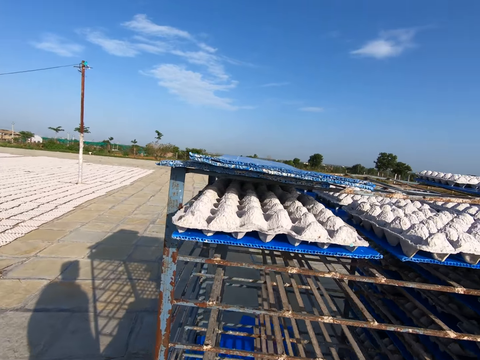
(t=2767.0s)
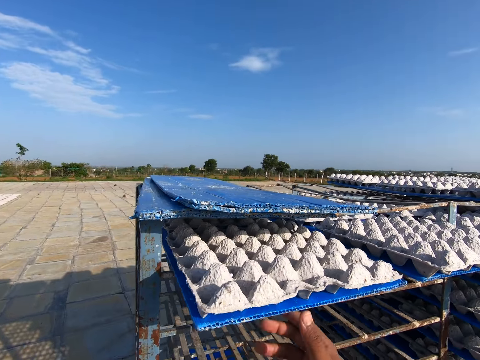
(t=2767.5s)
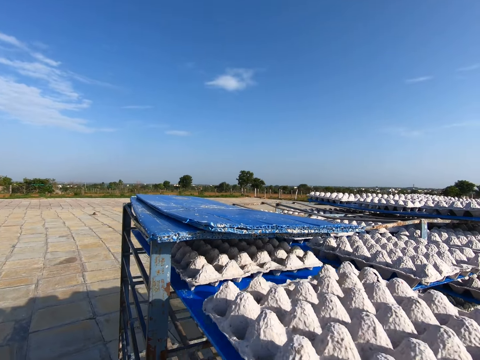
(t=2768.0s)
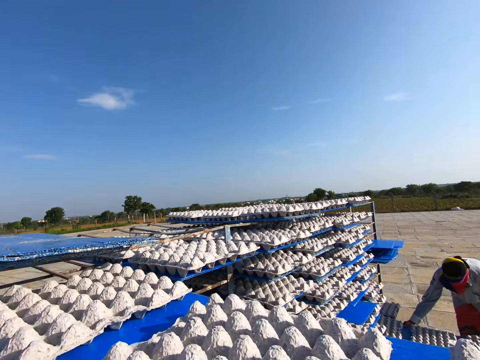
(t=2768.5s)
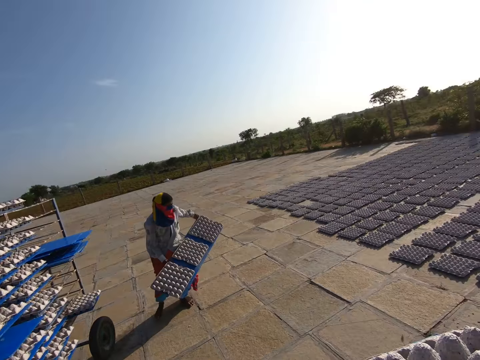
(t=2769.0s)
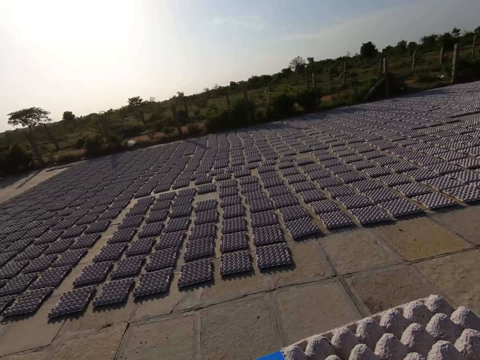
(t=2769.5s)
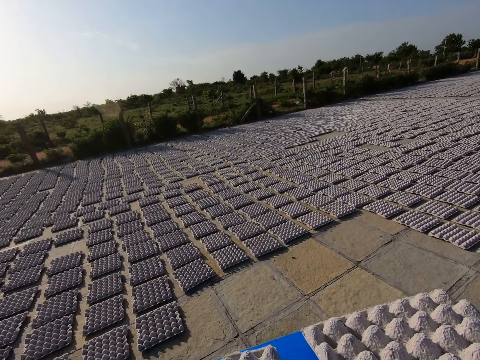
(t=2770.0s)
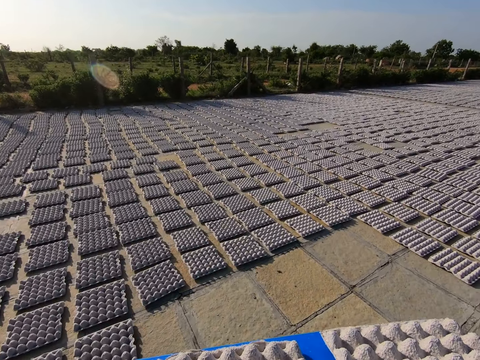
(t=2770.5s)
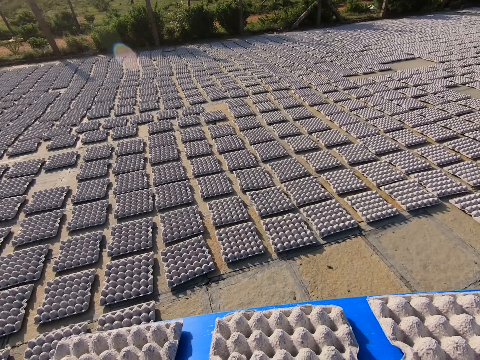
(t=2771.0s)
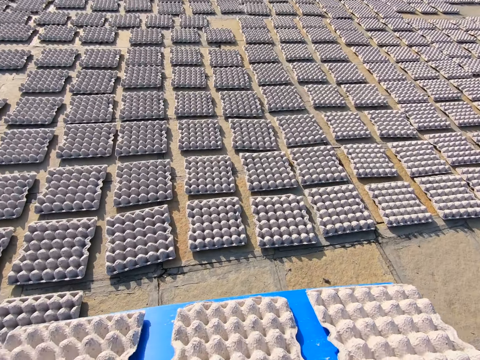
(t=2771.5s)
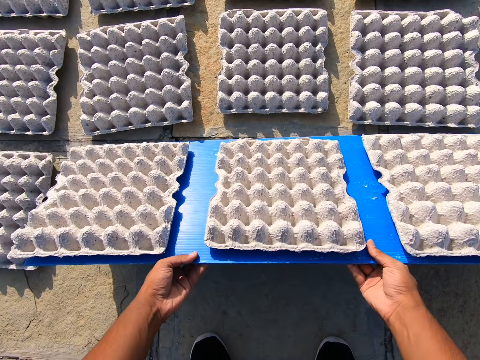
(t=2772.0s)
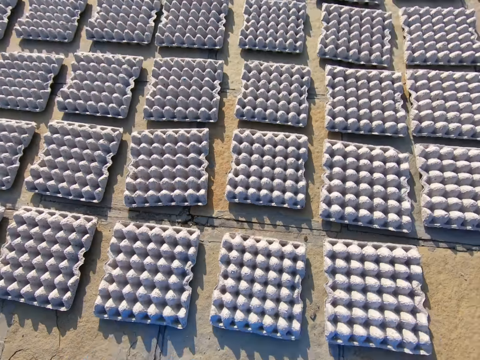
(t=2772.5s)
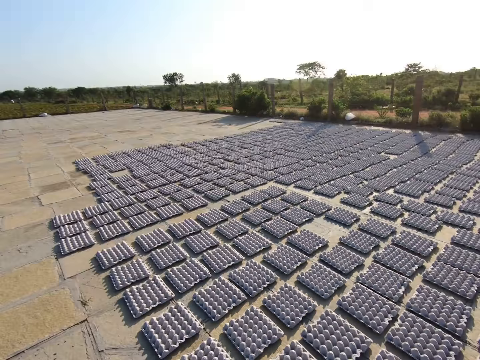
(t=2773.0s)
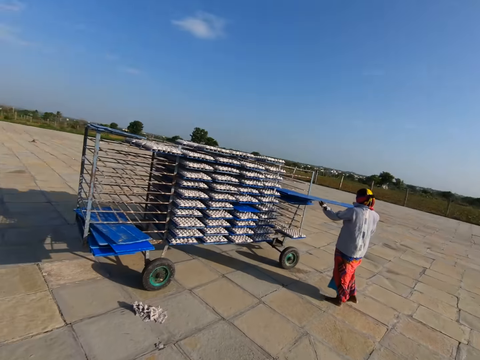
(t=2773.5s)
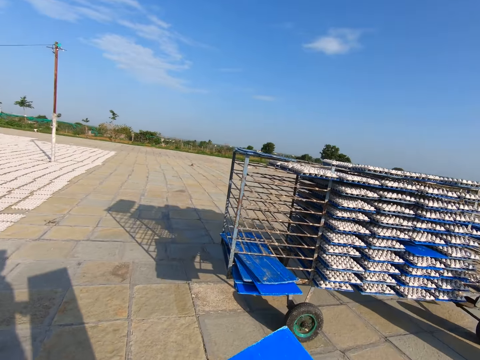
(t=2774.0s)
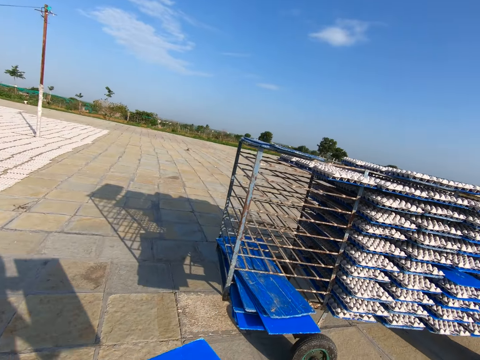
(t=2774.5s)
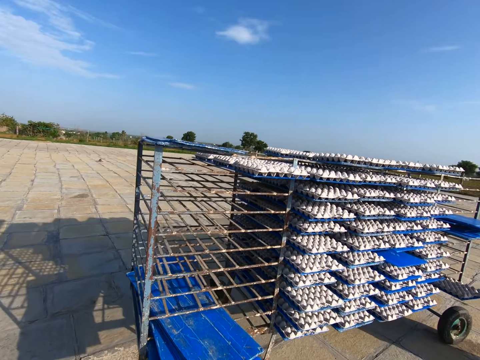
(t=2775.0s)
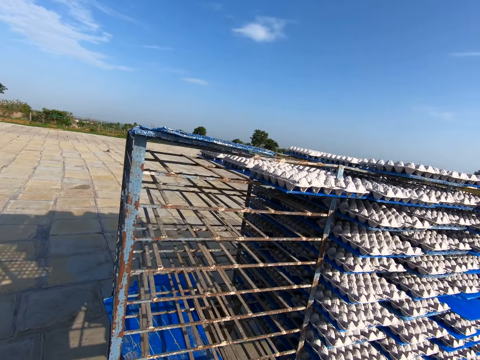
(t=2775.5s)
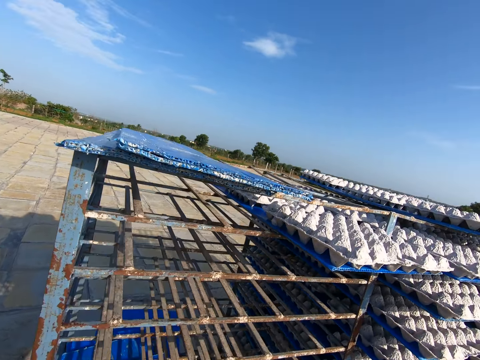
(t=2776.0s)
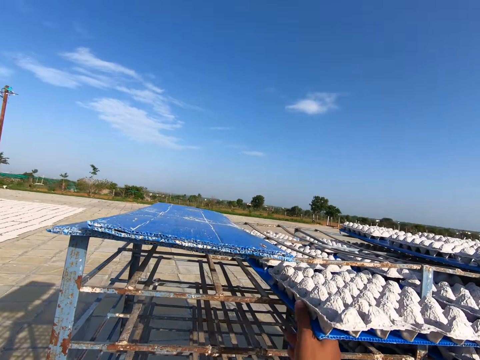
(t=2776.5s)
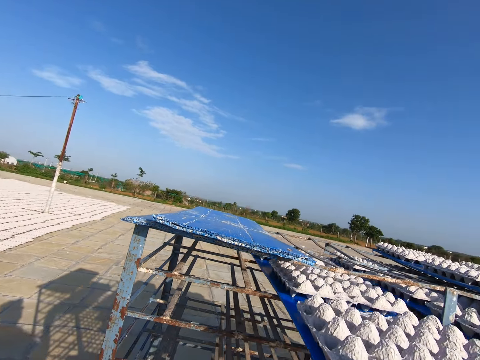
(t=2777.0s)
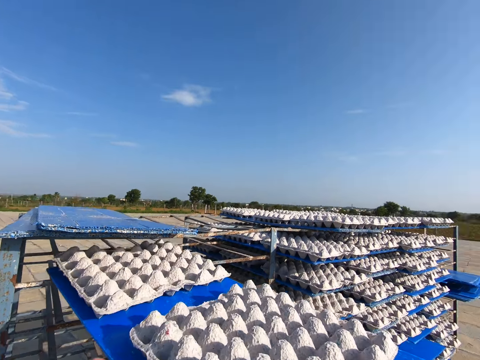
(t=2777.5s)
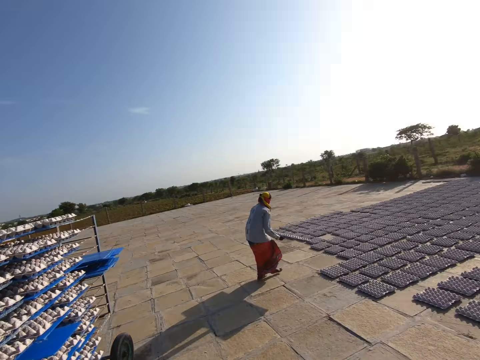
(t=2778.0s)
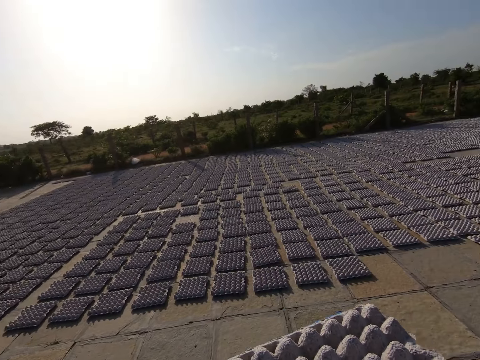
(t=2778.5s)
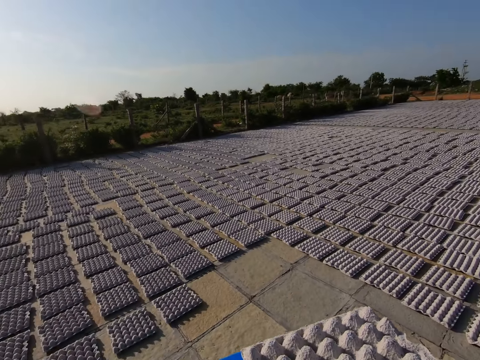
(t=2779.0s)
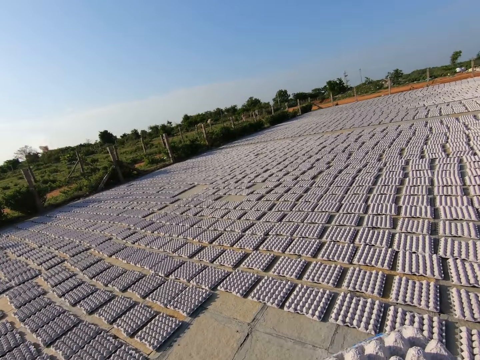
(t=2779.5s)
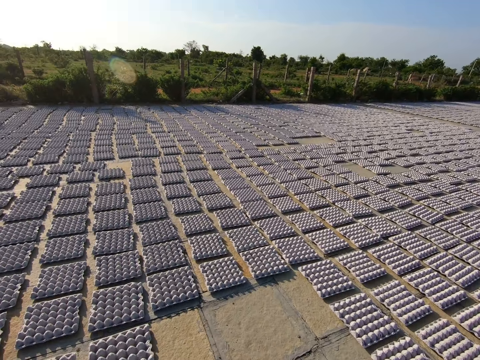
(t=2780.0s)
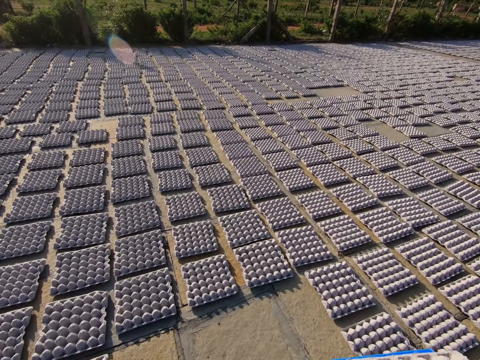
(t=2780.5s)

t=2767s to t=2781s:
The camera wearer drops the plastic tray. They pick the plastic tray from the rack with both hands. The woman picks a tray from the rack with both hands. The camera wearer walks away from the rack in the field. They rest the tray in both hands on the ground. They drop crates from the egg tray in both hands to the ground. The woman places the tray in the rack with both hands. The woman pushes the tray into the rack with her right hand. The camera wearer walks towards the rack in the field. They drop the plastic tray. They pick the plastic tray from the rack with both hands. The woman carries the tray with both hands. The camera wearer walks away from the rack in the field.

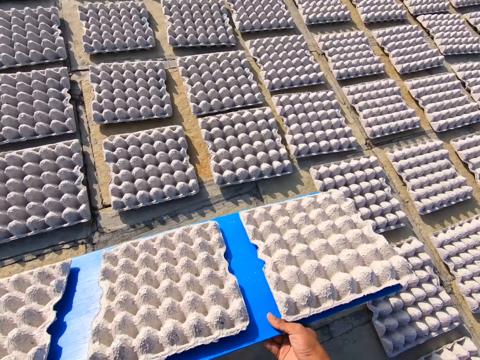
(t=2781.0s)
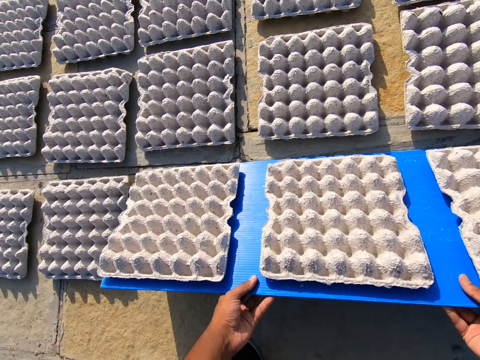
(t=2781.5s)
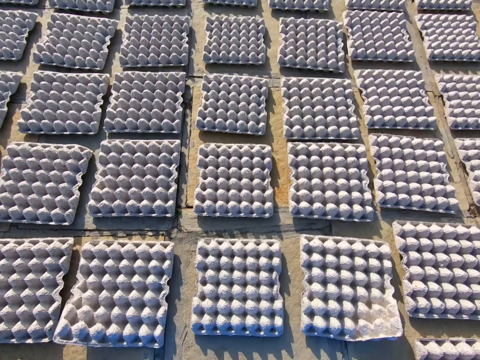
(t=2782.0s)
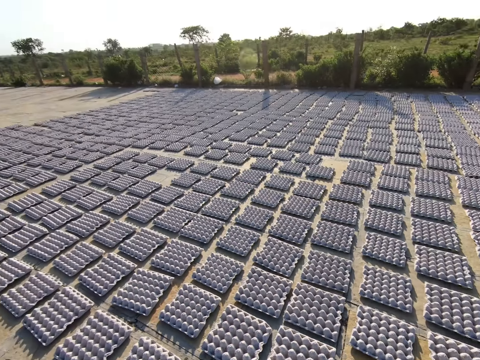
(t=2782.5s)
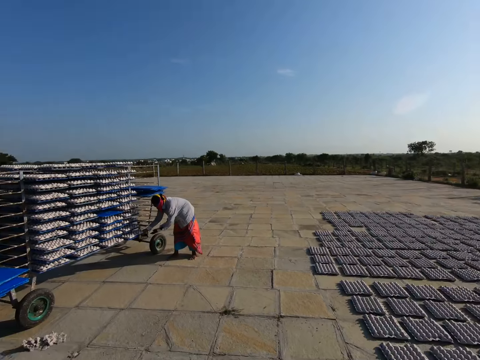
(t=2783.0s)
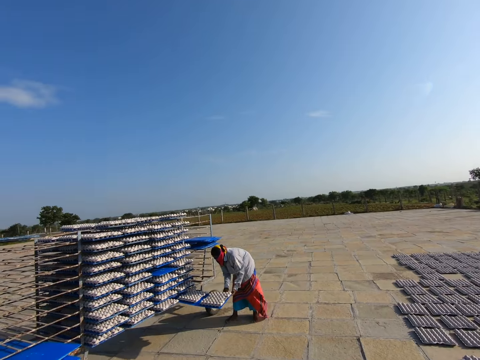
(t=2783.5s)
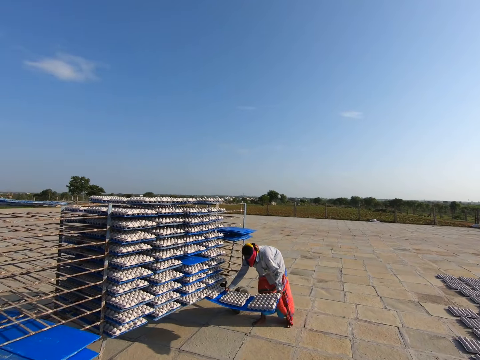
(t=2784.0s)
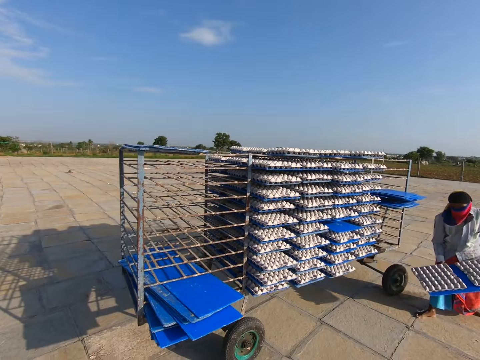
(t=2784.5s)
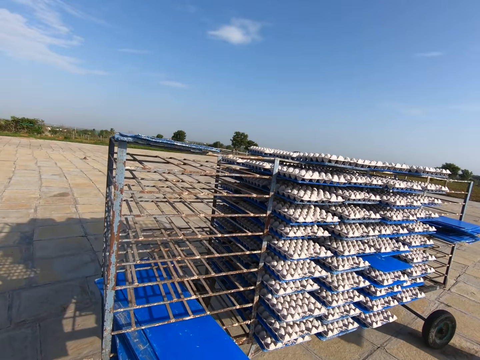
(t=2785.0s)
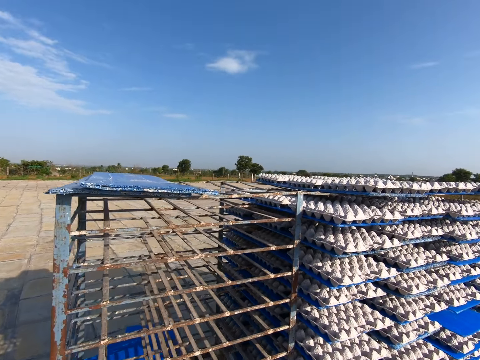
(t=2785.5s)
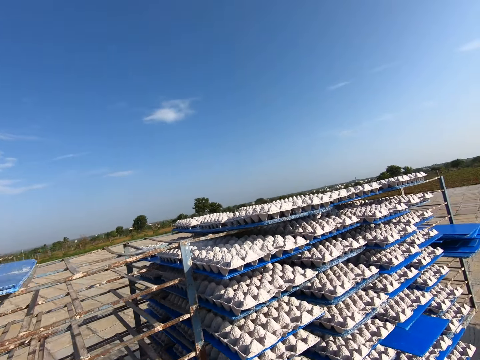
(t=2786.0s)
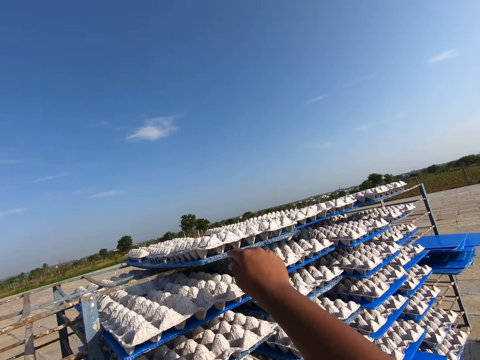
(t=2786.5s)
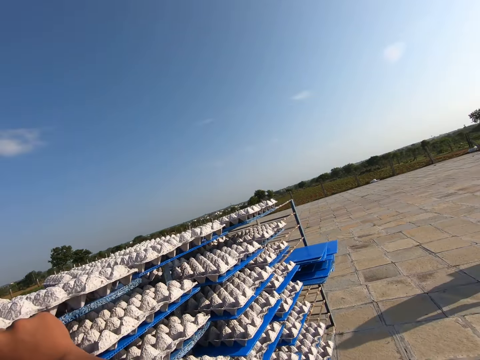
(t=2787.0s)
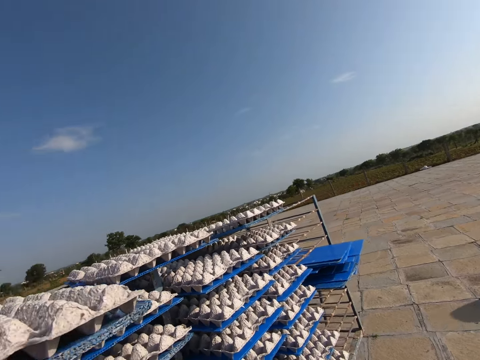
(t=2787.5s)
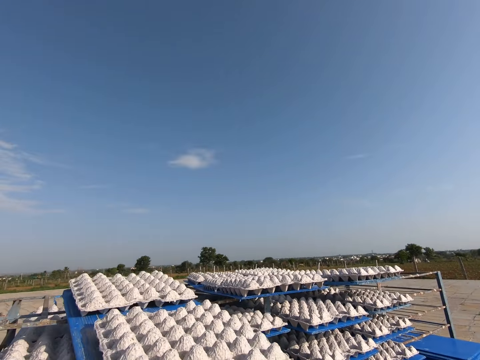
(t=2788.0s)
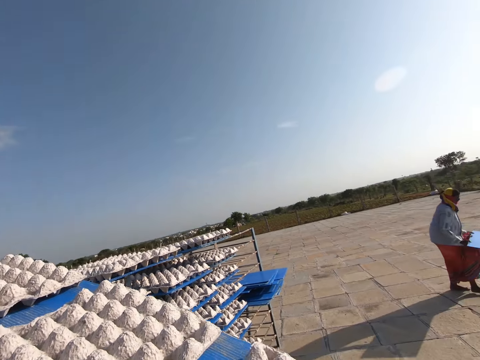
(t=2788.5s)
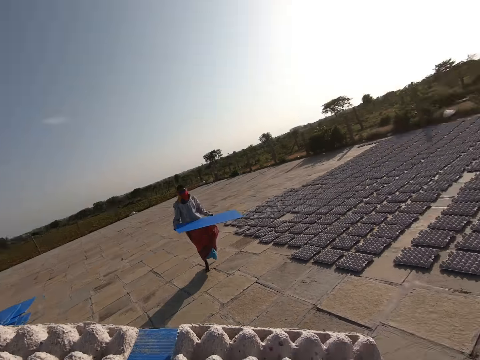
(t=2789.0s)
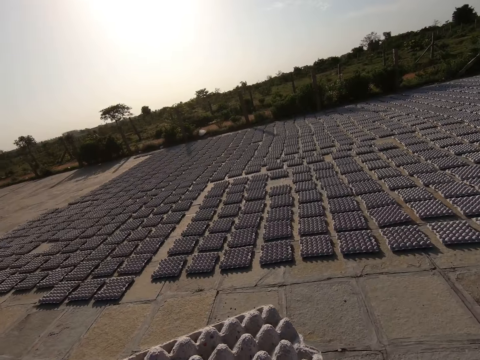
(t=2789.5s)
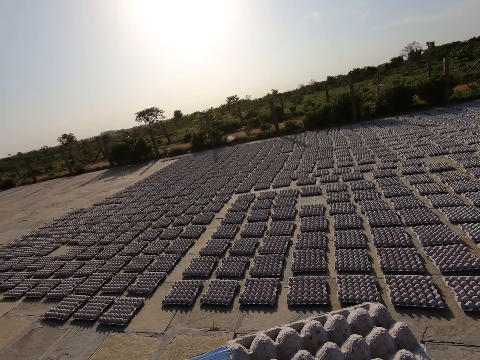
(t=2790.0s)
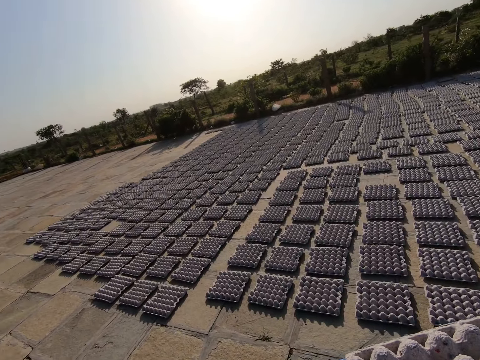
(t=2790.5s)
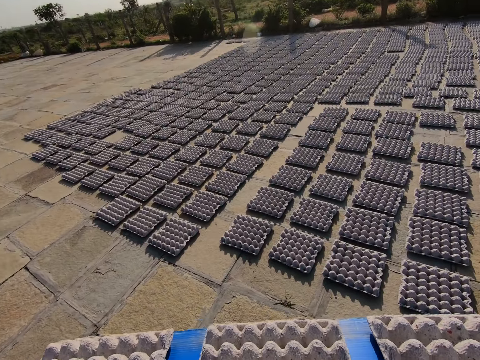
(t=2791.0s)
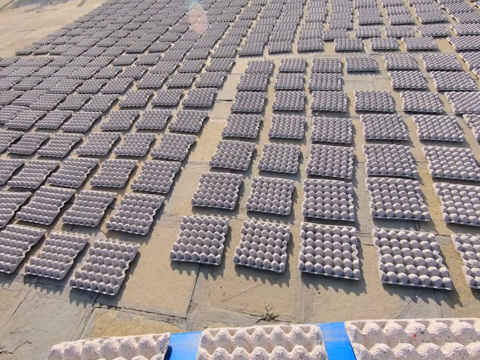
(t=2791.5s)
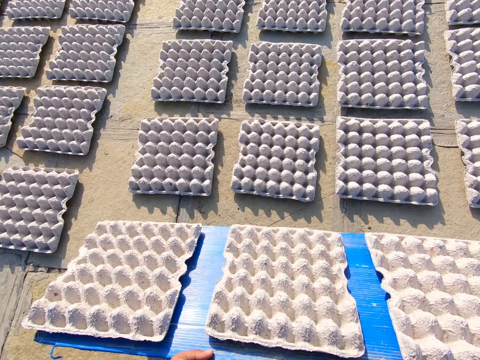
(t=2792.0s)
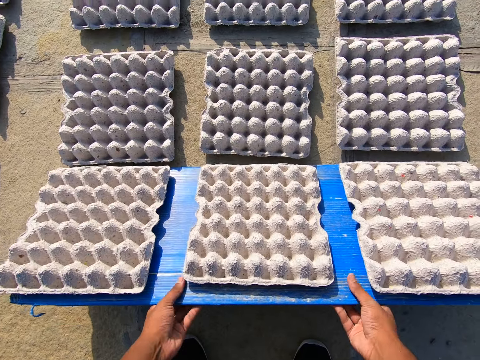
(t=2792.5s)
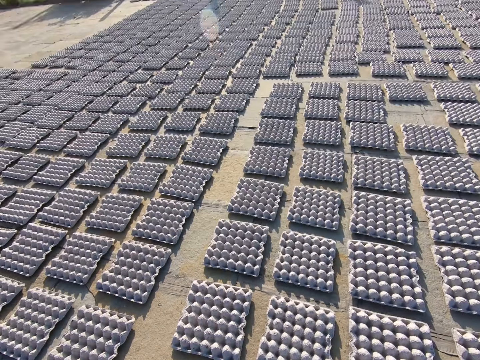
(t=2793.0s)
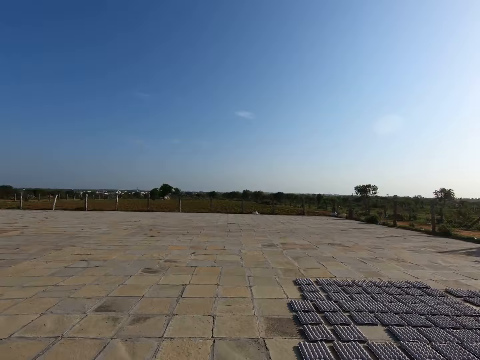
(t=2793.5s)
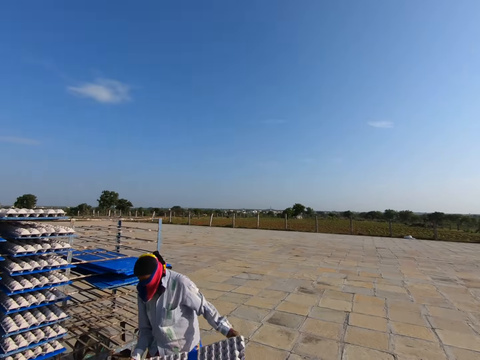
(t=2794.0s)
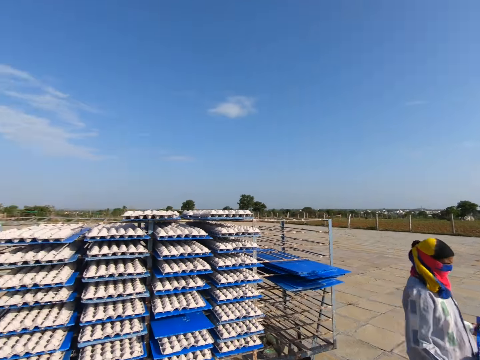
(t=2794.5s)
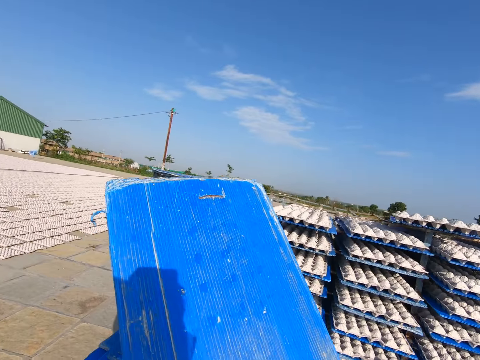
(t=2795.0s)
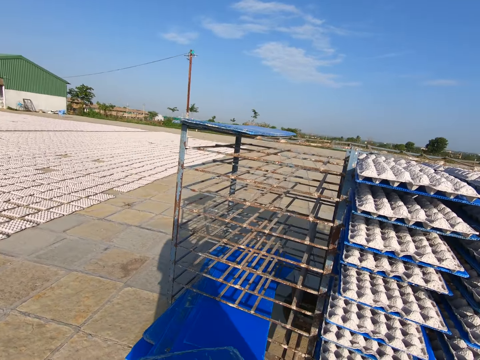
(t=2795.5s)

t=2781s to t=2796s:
The camera wearer rests the tray in both hands on the ground. They drop crates from the egg tray in both hands to the ground. The woman pulls a tray from the rack with her right hand. The woman pulls the tray from the rack with both hands. The camera wearer walks towards the rack in the field. They pick a plastic tray from the rack with both hands. They walk away from the rack in the field. They rest the tray in both hands on the ground. They drop the crates from the egg tray in both hands to the ground. The woman holds the tray with both hands. The camera wearer walks towards the rack in the field.
